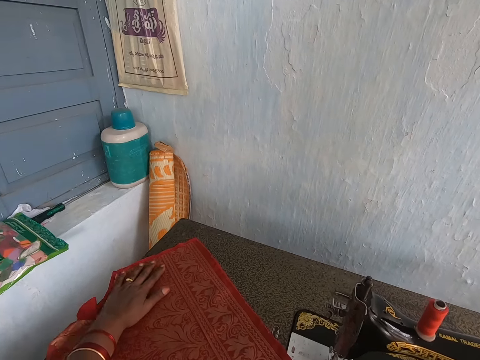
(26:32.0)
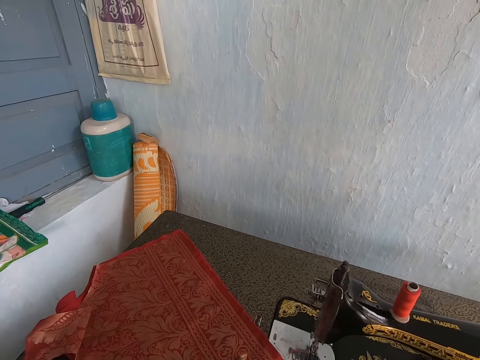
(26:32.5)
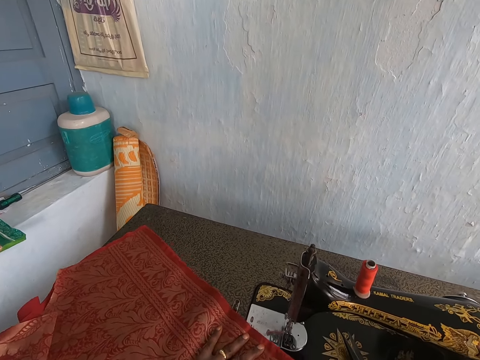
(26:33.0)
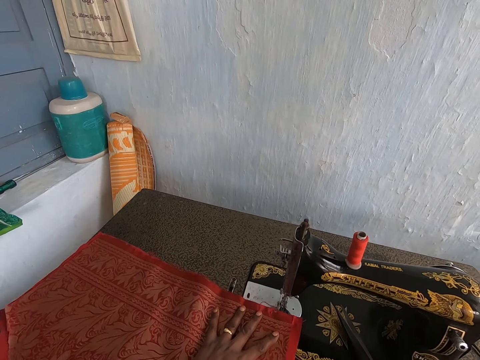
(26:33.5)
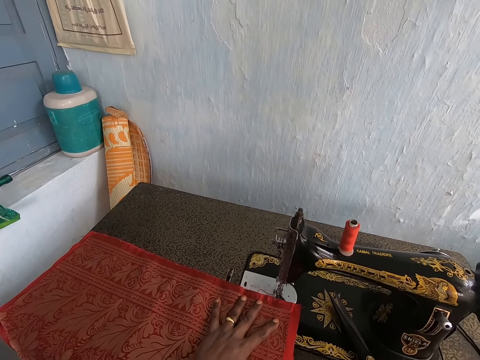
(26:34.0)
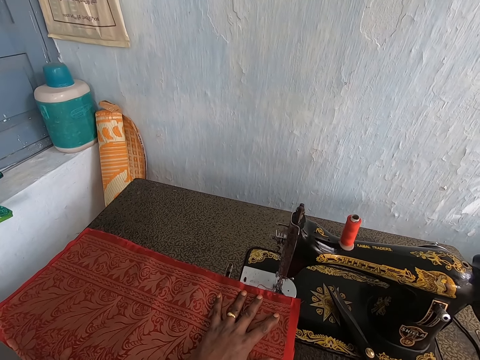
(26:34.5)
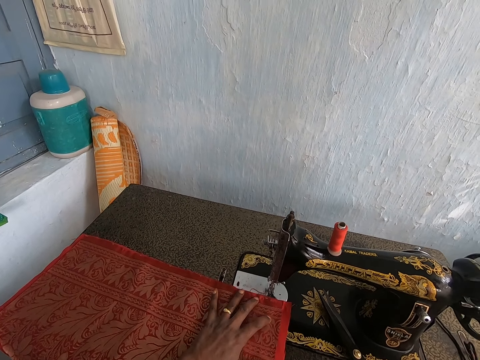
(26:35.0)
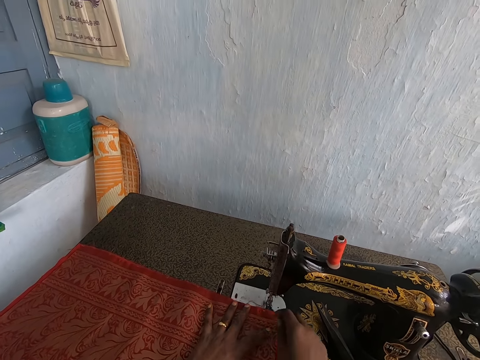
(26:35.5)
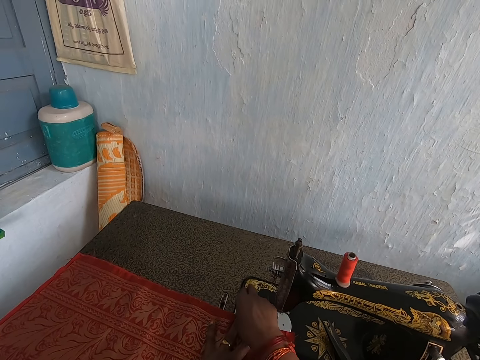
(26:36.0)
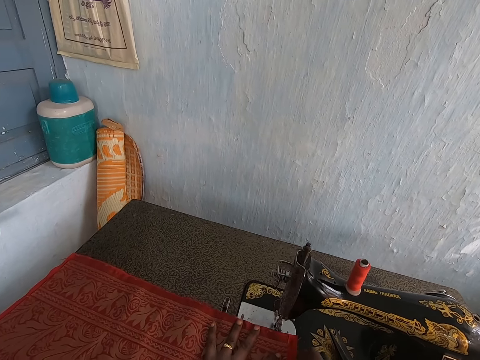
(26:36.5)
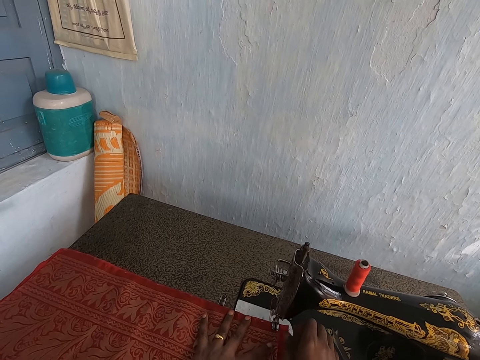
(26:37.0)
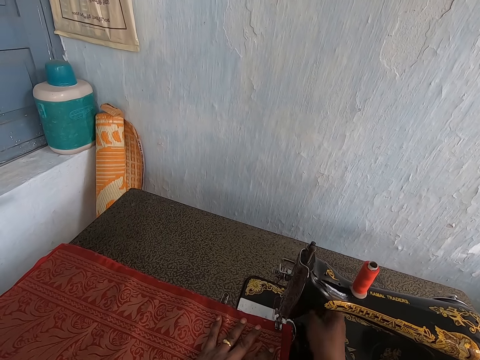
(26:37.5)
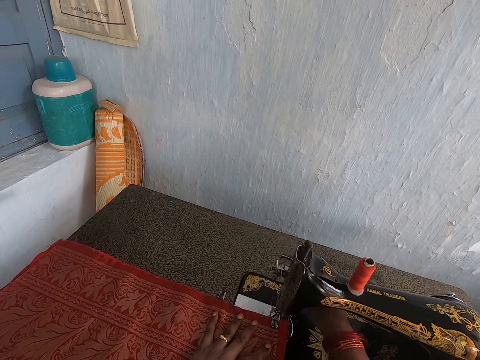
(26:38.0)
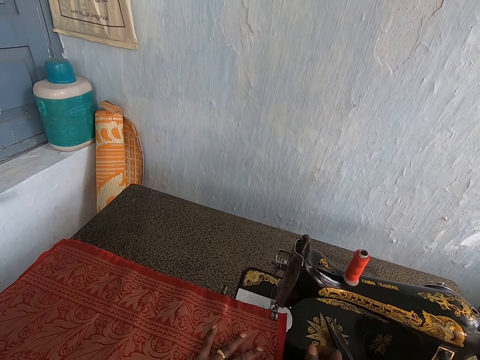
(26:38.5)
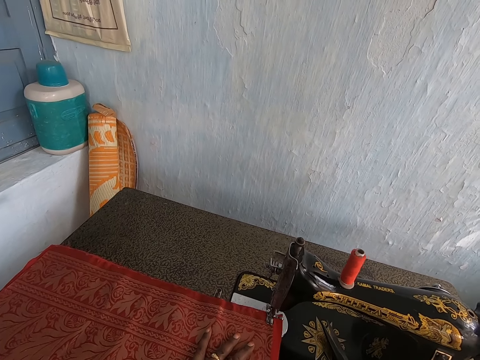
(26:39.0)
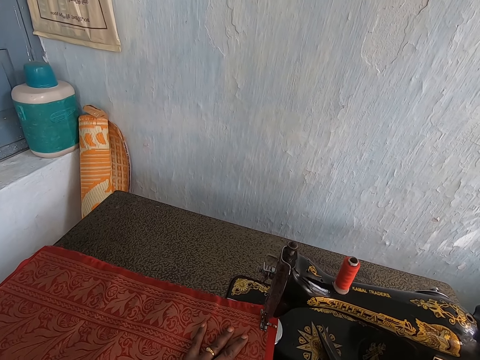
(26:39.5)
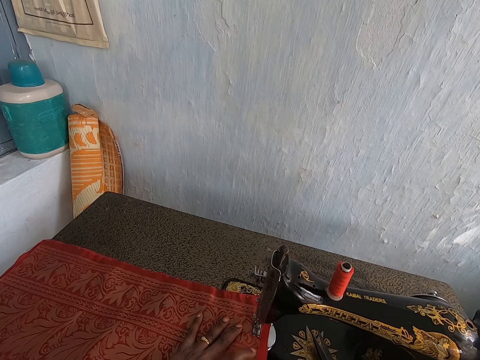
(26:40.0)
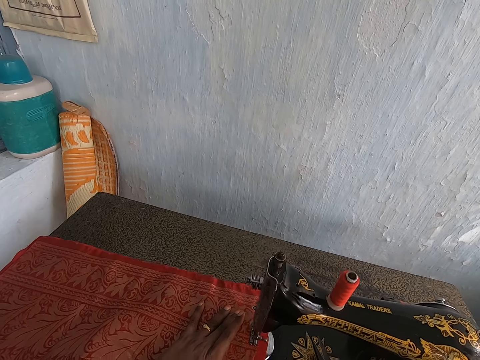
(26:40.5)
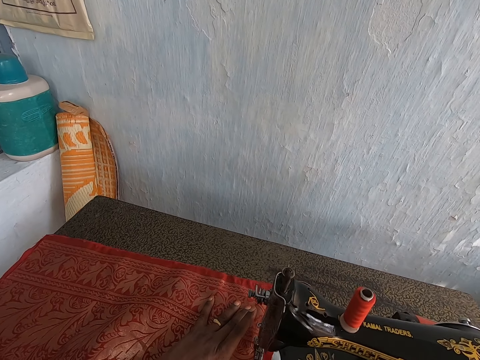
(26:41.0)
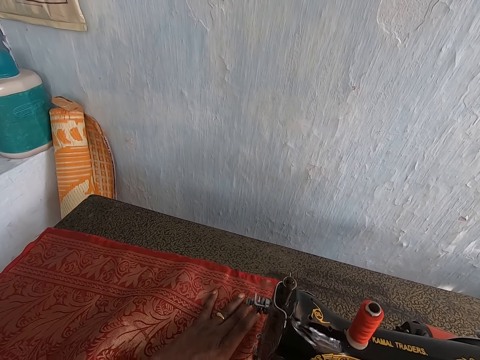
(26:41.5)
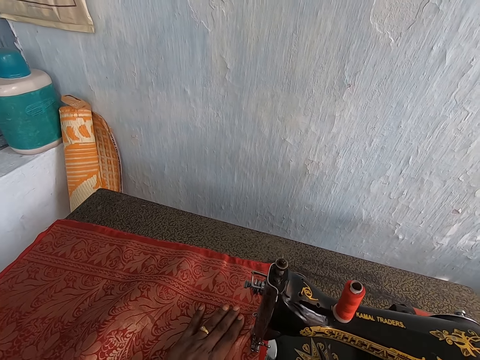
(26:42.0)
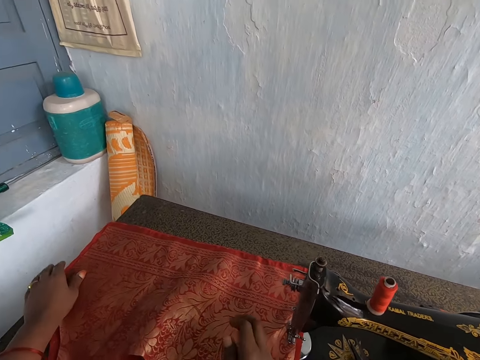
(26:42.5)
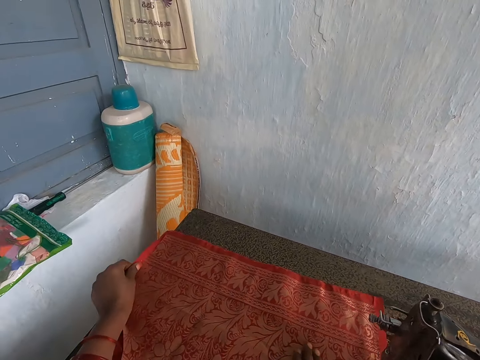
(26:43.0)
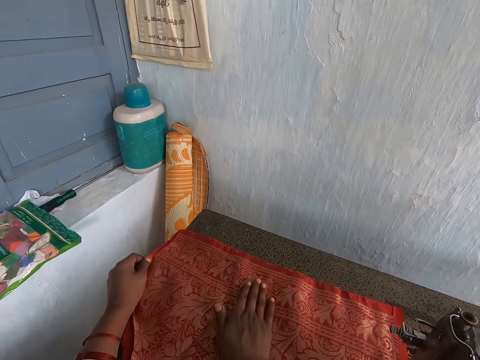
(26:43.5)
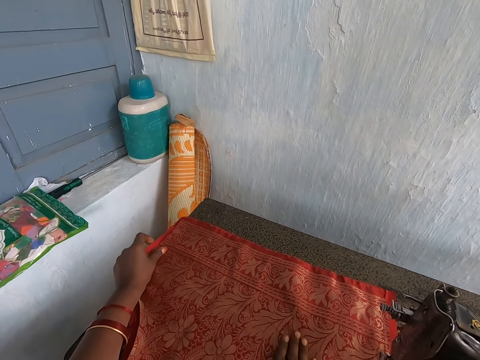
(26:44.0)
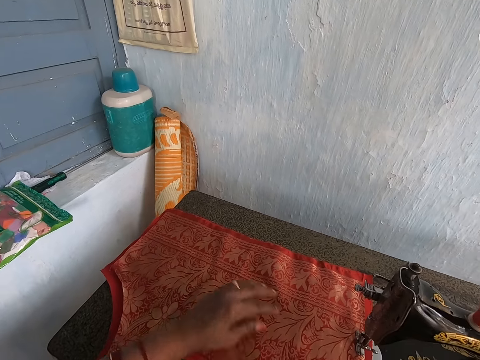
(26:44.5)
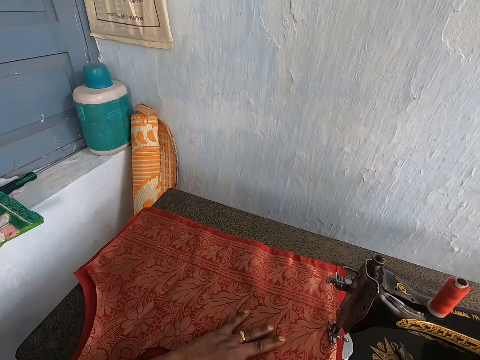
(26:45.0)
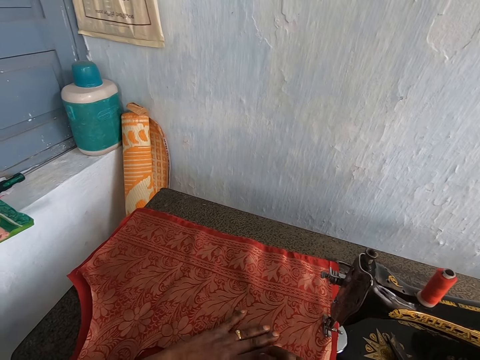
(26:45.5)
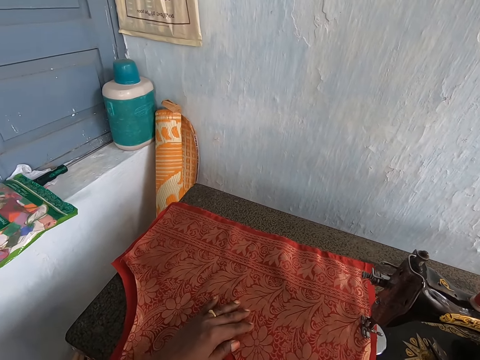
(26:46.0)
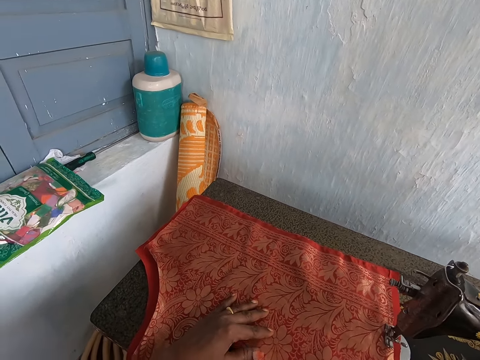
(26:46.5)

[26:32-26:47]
The camera wearer touches the thread in the sewing machine's needle with her hands. She places the red fabric and the red patterned fabric under the presser foot of the sewing machine with her hands. She adjusts the sewing machine. She operates the sewing machine's presser bar with her right hand. She sews the red fabric and the red patterned fabric under the presser foot of the sewing machine with her left hand. She touches the red patterned fabric on the sewing machine with her hands. She straightens a cloth.

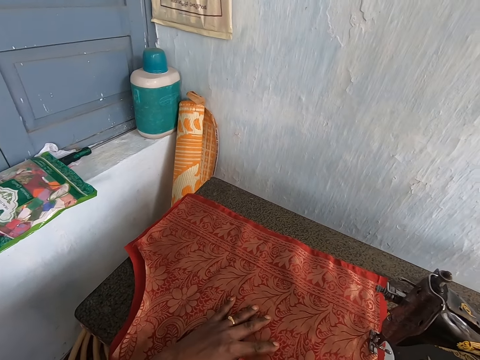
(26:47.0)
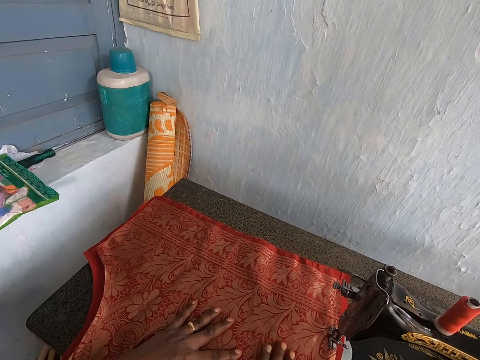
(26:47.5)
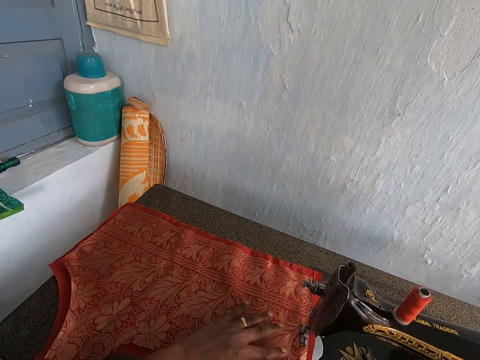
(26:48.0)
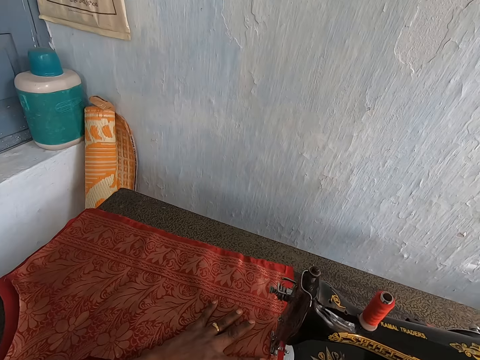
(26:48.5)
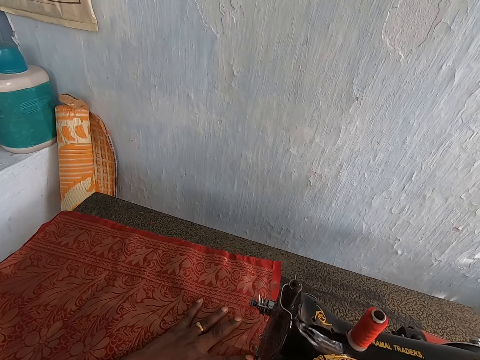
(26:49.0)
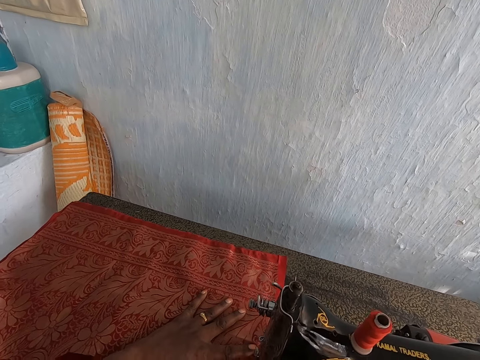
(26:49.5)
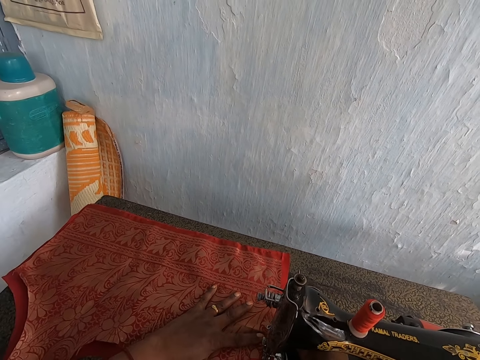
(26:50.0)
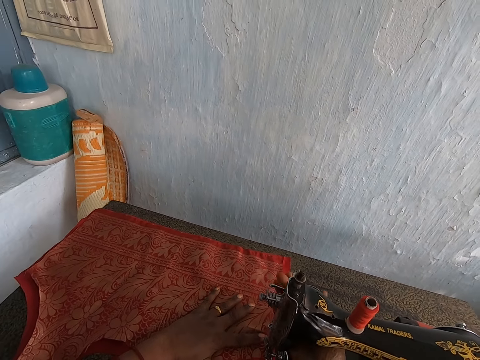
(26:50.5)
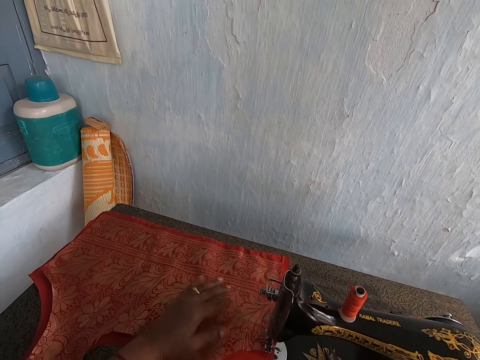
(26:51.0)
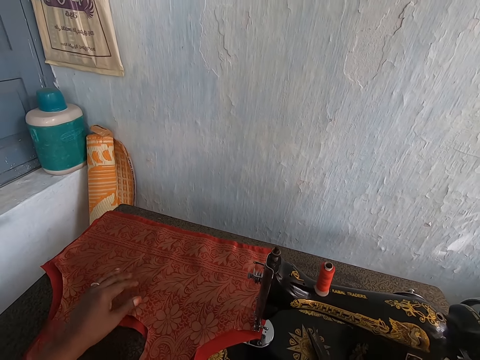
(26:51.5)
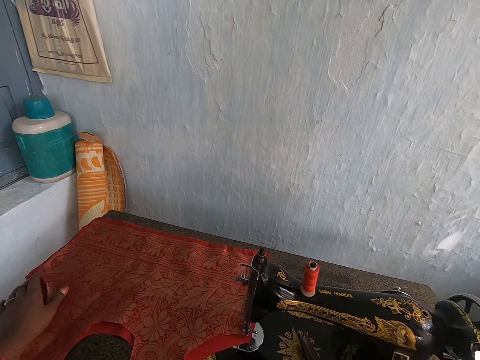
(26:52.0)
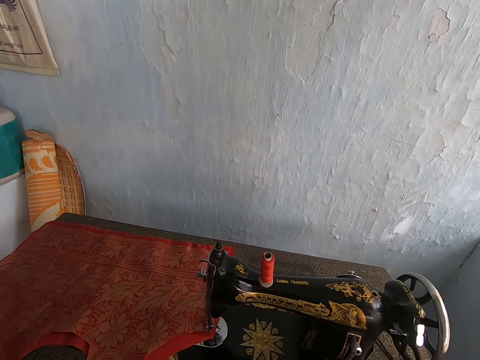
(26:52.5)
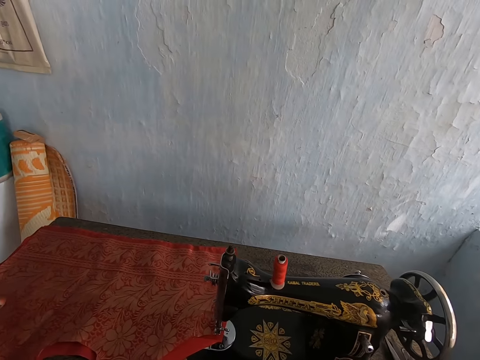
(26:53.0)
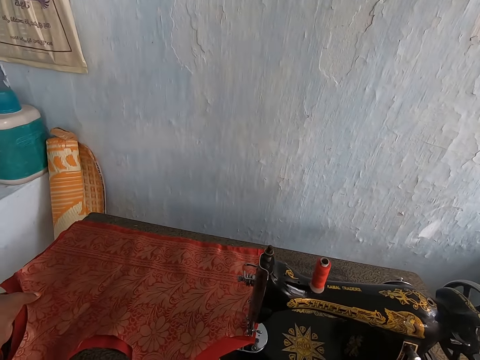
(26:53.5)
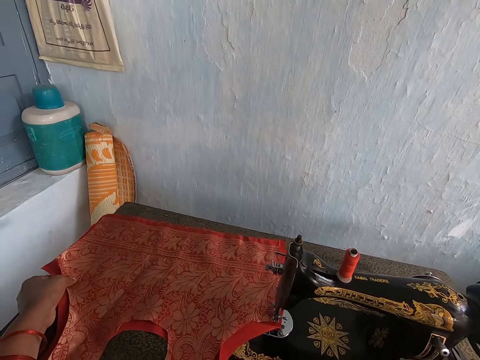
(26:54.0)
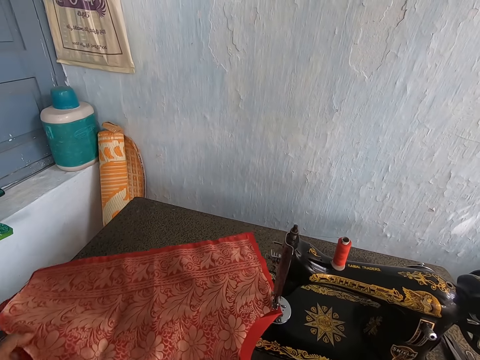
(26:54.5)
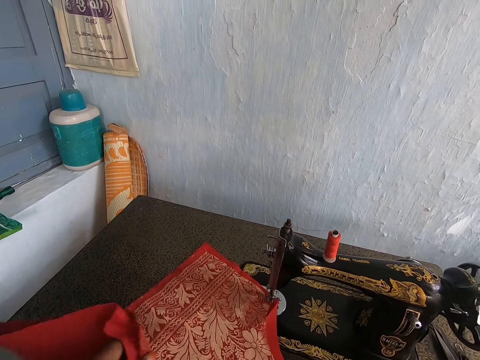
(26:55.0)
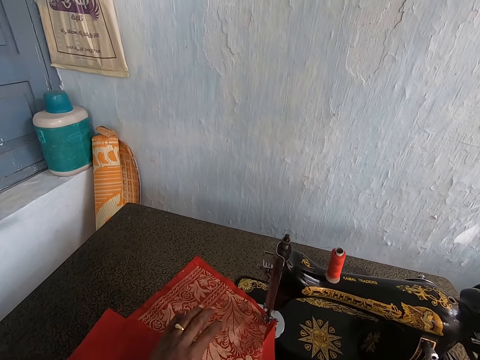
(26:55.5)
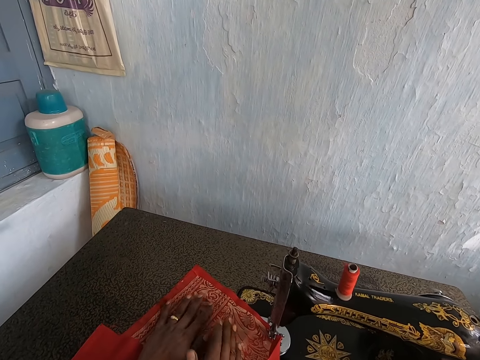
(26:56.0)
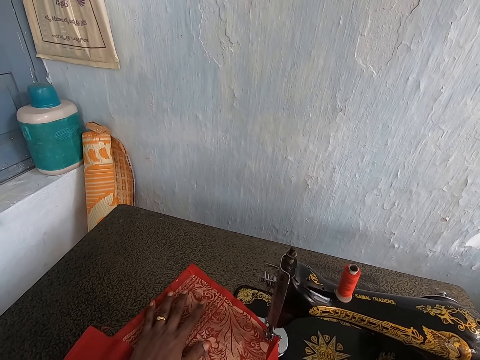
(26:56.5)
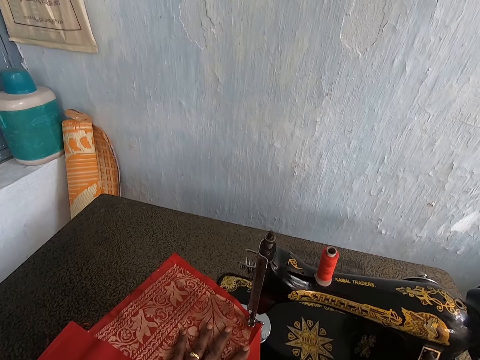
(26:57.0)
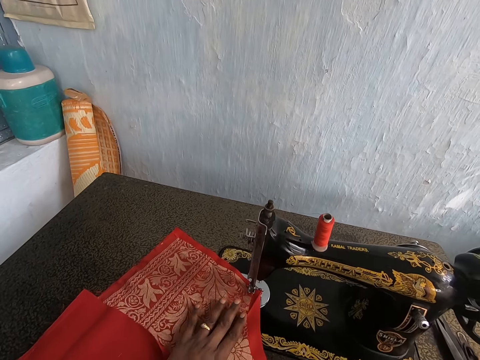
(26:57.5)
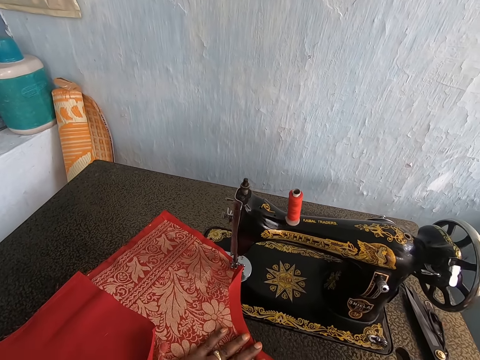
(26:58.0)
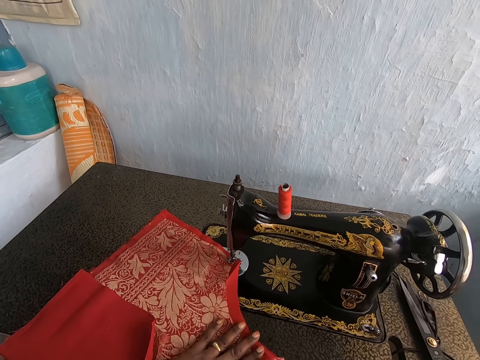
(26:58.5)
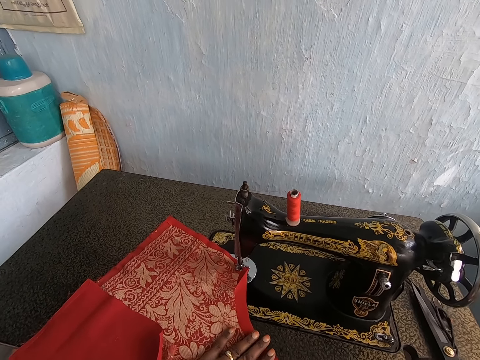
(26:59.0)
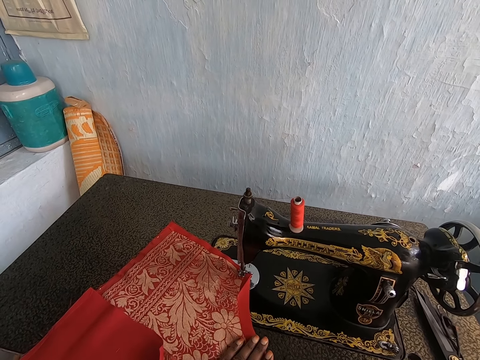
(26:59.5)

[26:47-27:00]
The camera wearer sews the red fabric and the red patterned fabric under the presser foot of the sewing machine with her left hand. She adjusts the sewing machine. She touches the red patterned fabric on the sewing machine with her hands. She moves the red fabric and the red patterned fabric on the sewing machine with her left hand. She folds the red fabric and the red patterned fabric on the sewing machine with her left hand. She touches the red patterned fabric on the sewing machine with her hands.
